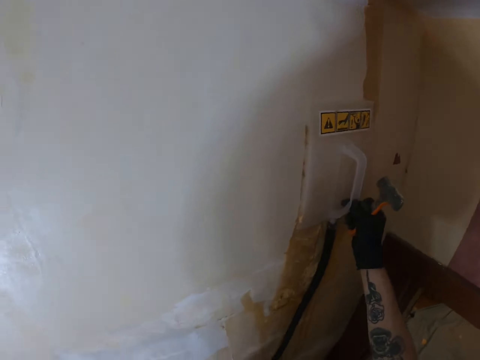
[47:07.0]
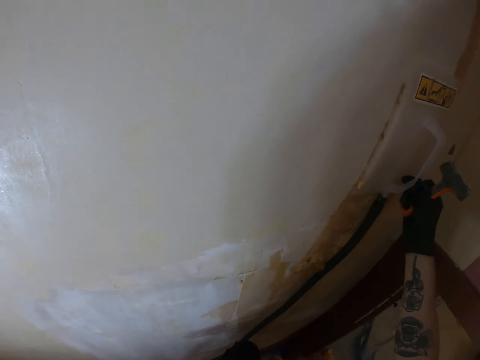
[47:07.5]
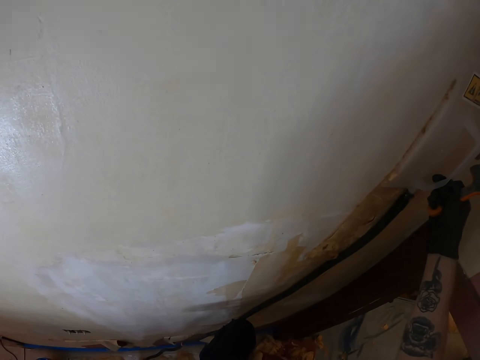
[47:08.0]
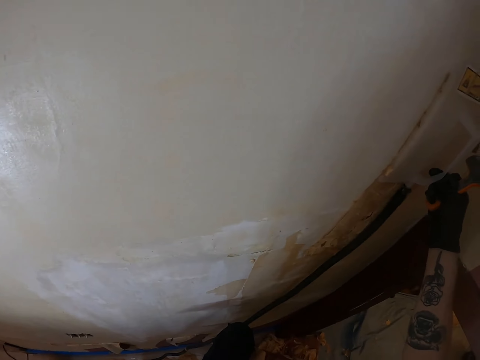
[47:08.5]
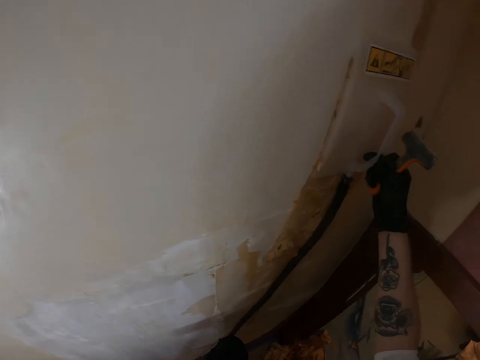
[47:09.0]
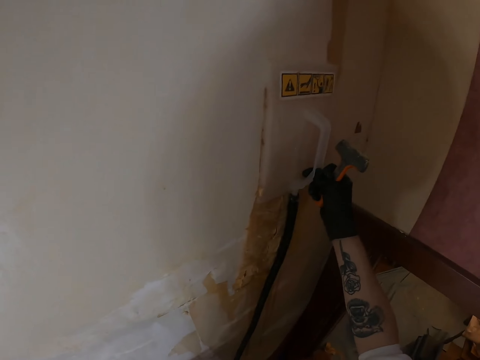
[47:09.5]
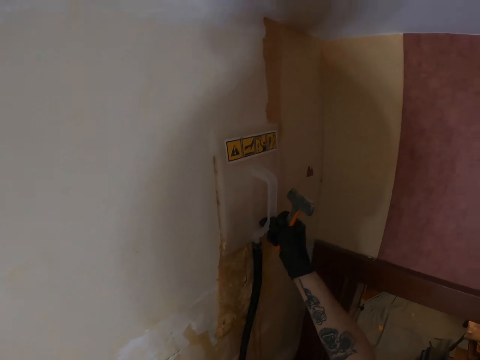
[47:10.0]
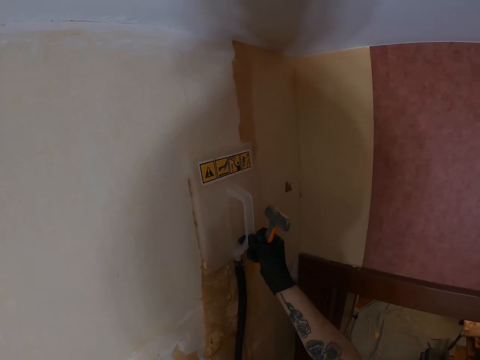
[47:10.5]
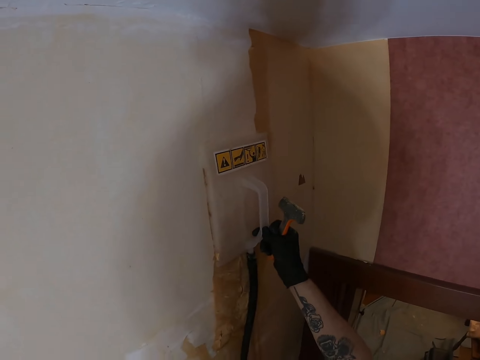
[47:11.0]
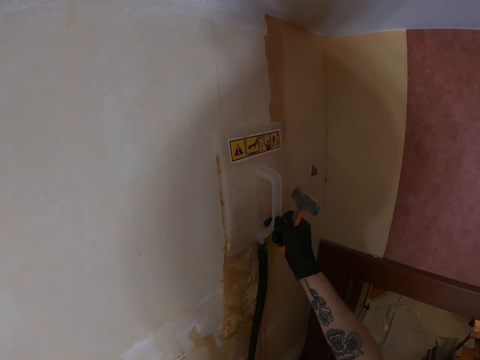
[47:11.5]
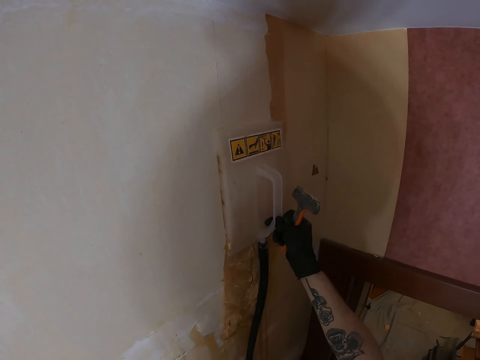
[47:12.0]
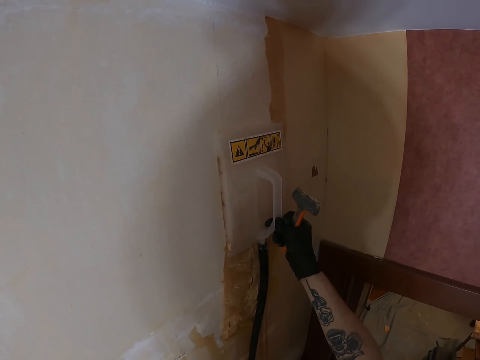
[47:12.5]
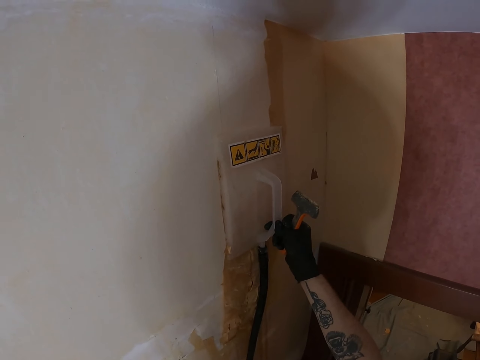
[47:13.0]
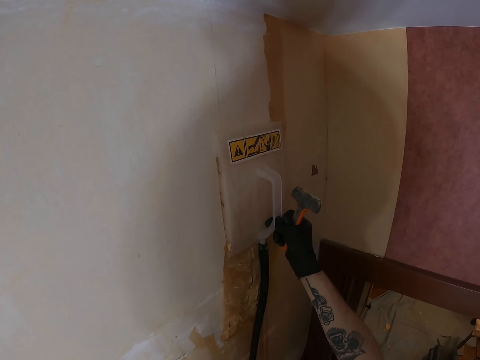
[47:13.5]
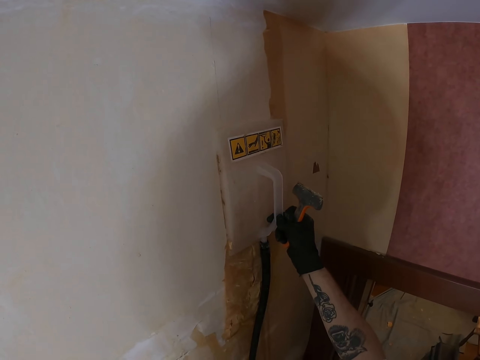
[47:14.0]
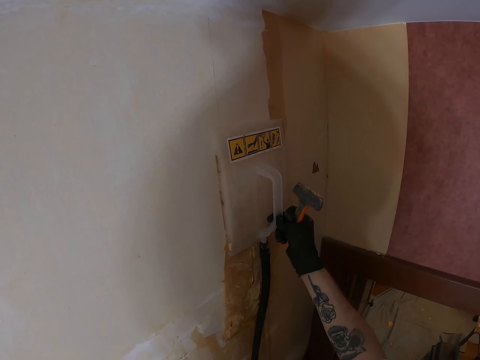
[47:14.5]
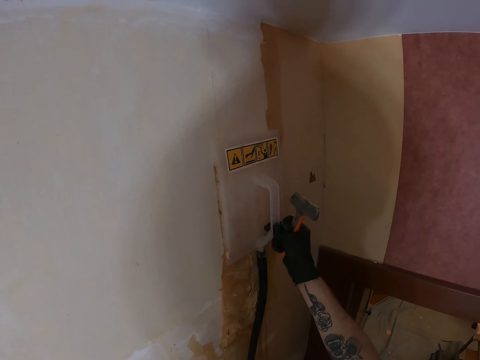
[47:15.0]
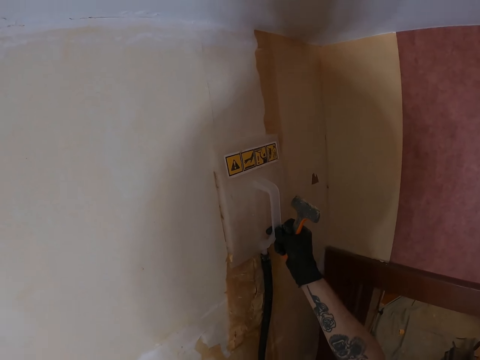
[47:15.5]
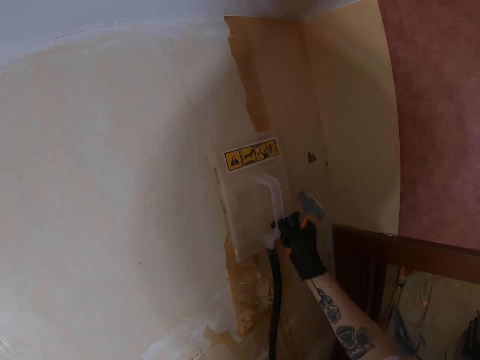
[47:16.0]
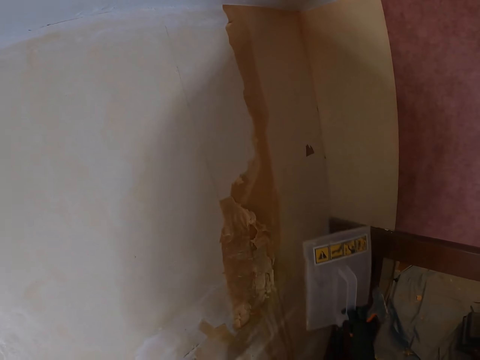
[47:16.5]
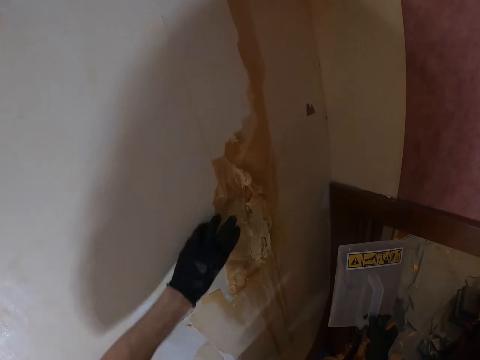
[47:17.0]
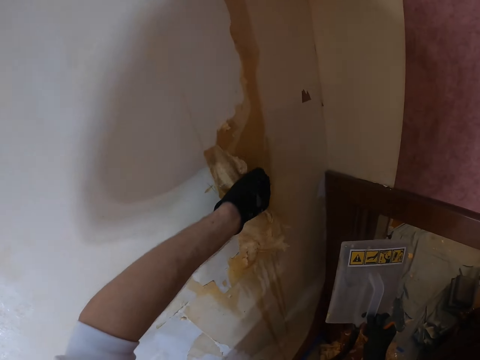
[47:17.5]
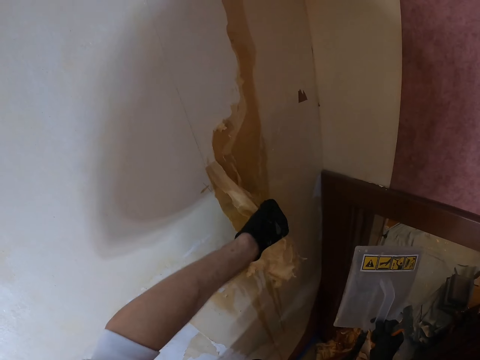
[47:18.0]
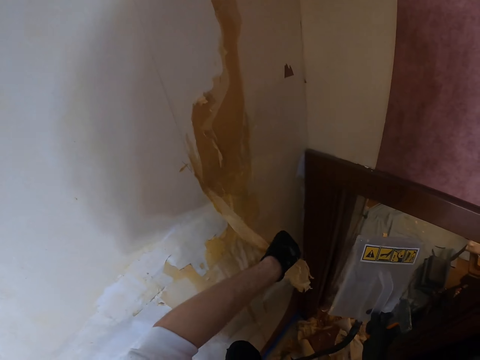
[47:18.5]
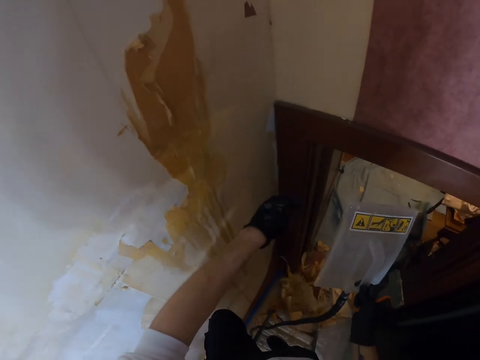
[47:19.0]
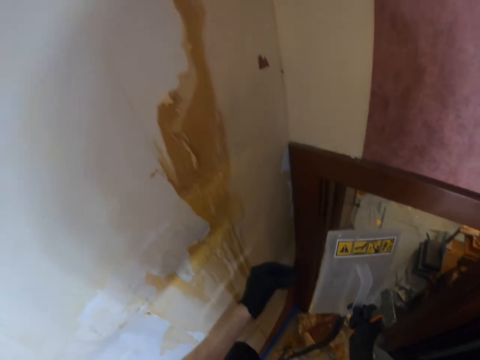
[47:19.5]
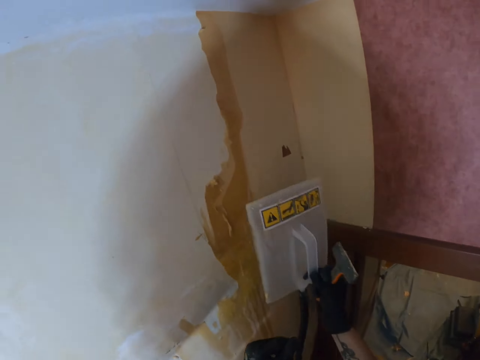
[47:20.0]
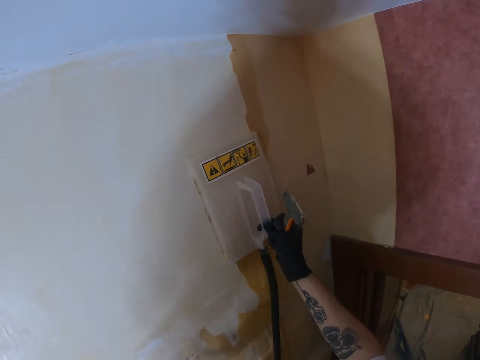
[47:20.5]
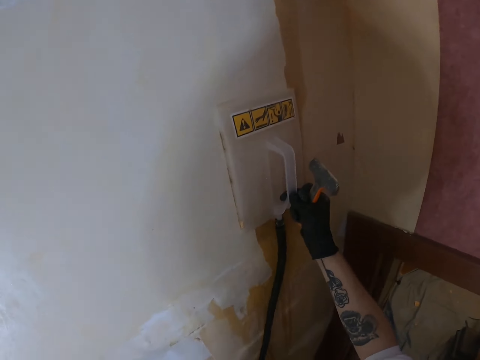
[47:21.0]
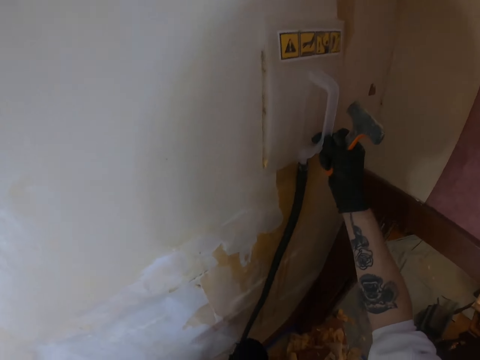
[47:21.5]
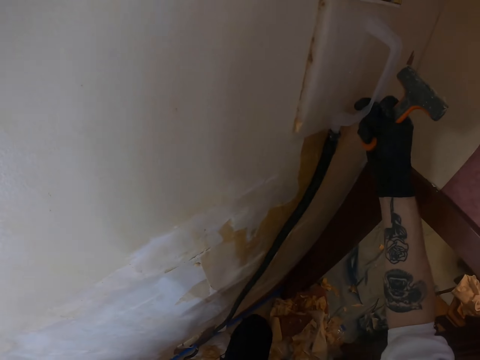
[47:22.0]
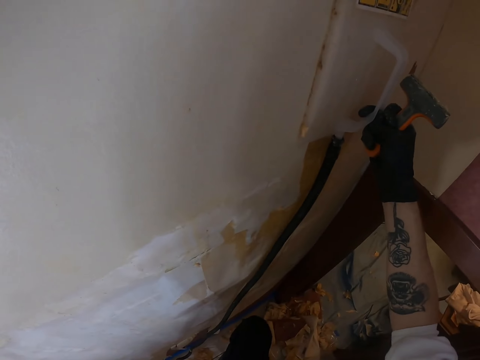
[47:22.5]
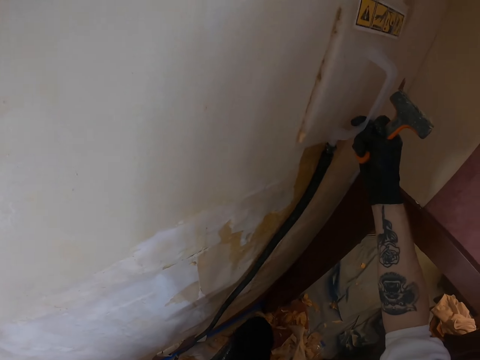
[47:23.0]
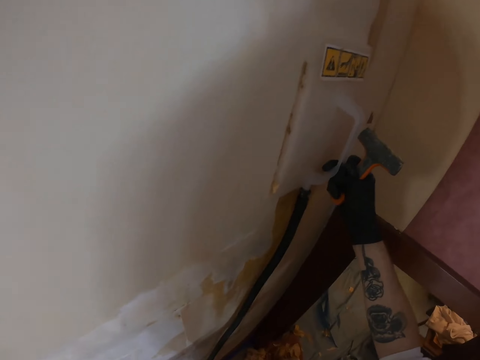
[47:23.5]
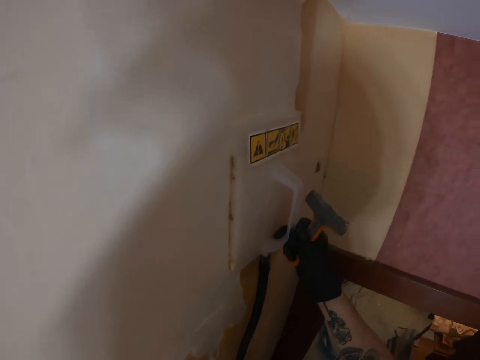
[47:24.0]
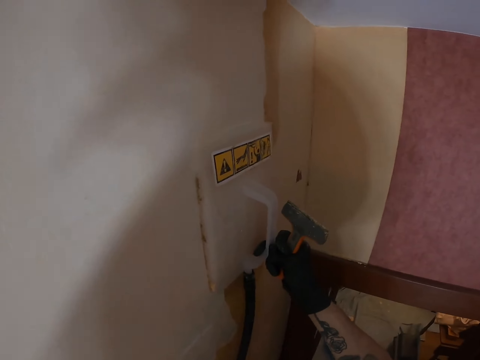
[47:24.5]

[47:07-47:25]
The camera wearer holds the steamer with his right hand. He looks around. He holds the steamer with his right hand. He softens the glue with the wallpaper steamer. He removes the steamer from the wall. He removes the wallpaper from the wall with his left hand. He drops the wallpaper on the floor. He places the steamer on the wall. He softens the glue with the wallpaper steamer. He holds the steamer on the wall with his right hand.

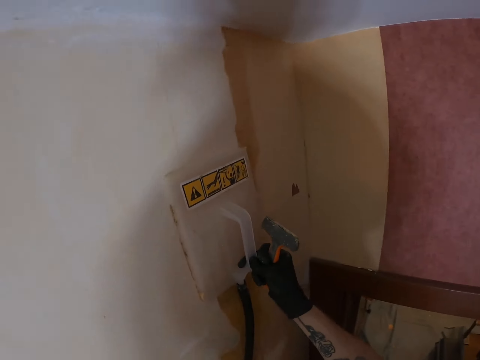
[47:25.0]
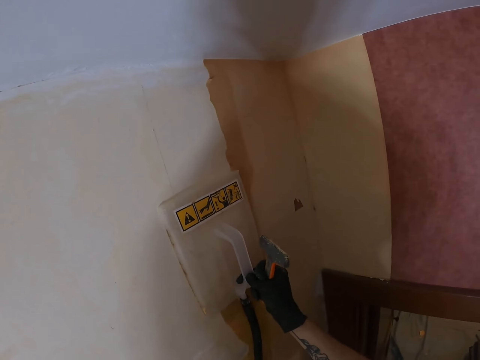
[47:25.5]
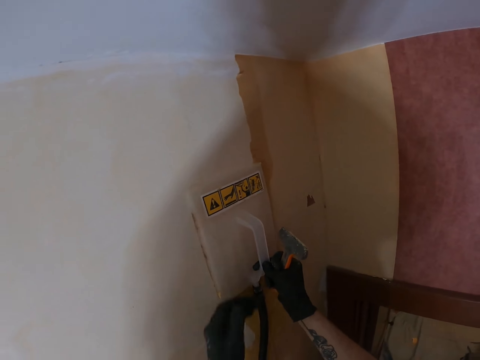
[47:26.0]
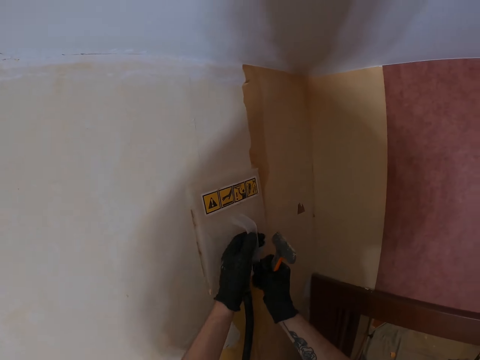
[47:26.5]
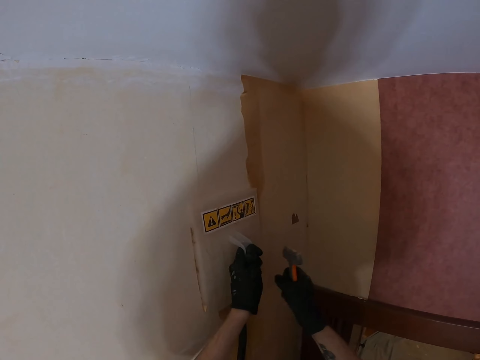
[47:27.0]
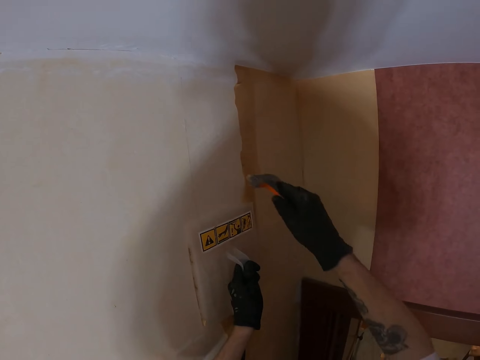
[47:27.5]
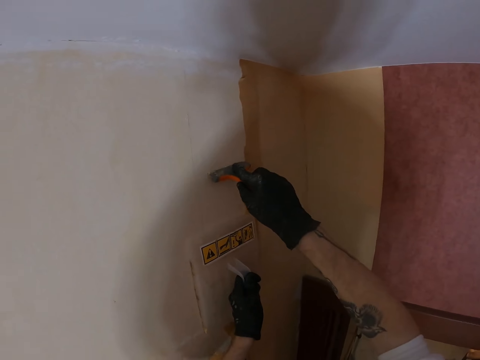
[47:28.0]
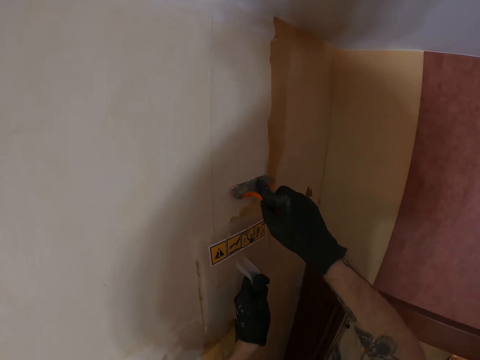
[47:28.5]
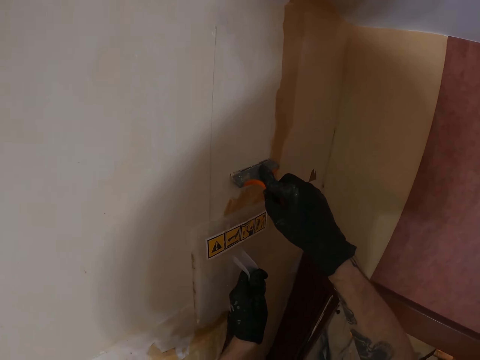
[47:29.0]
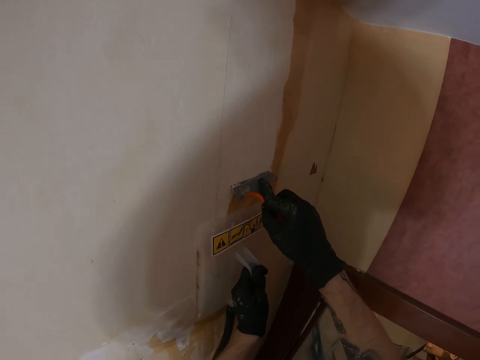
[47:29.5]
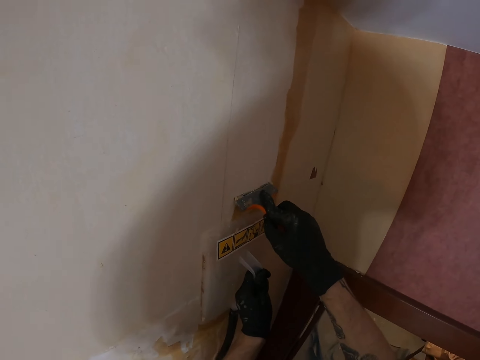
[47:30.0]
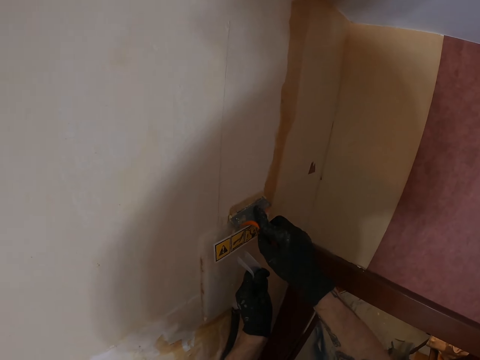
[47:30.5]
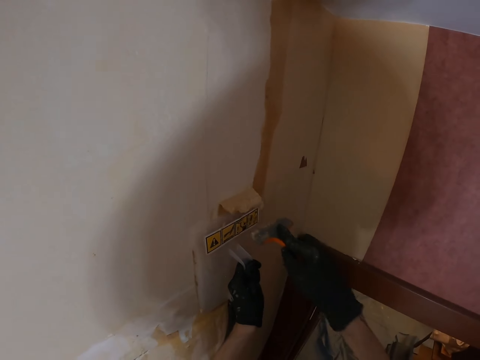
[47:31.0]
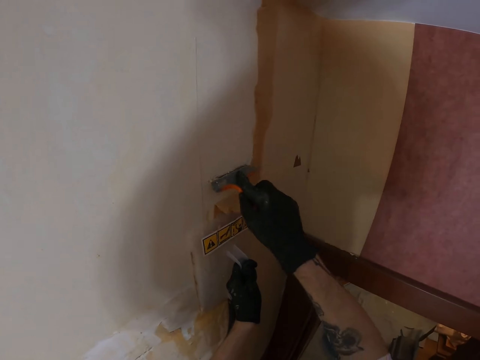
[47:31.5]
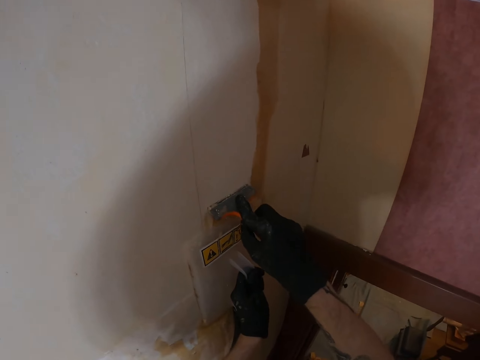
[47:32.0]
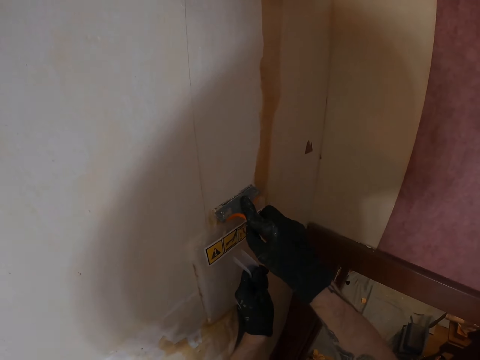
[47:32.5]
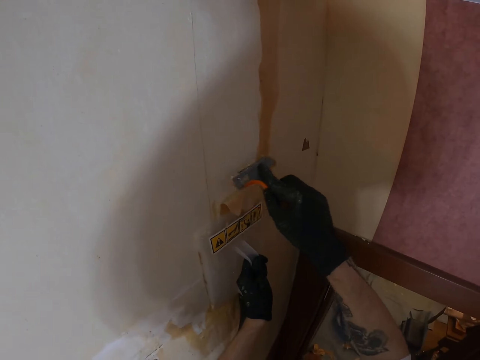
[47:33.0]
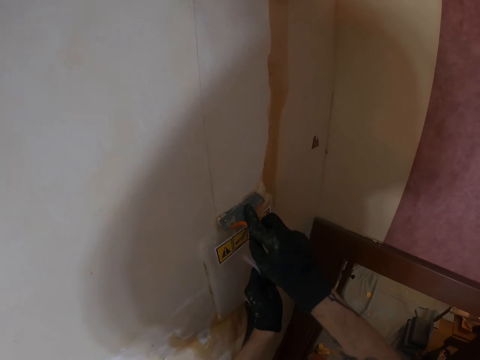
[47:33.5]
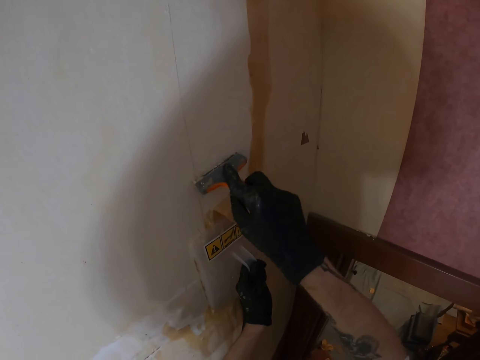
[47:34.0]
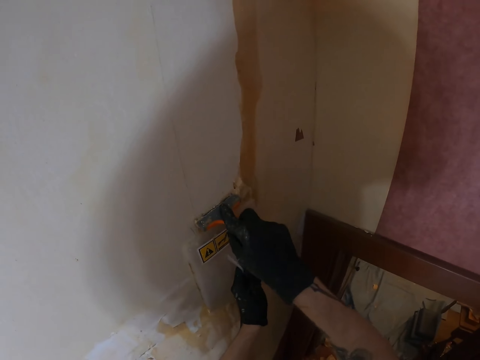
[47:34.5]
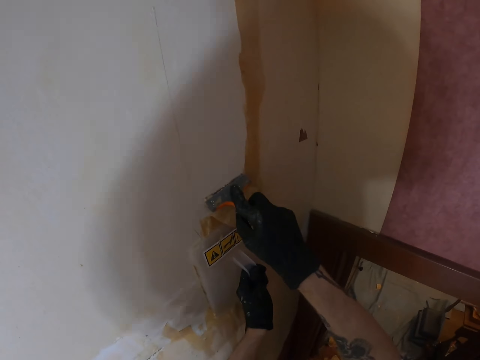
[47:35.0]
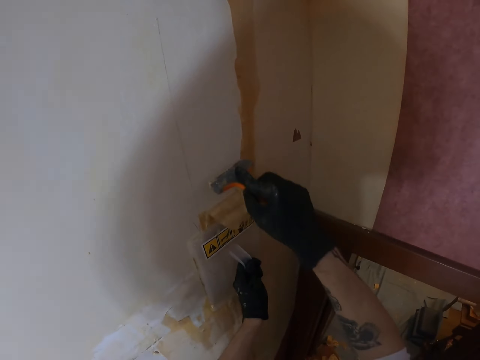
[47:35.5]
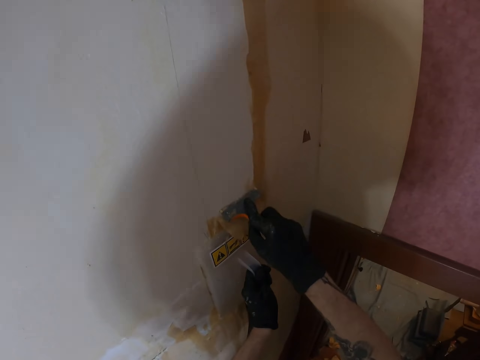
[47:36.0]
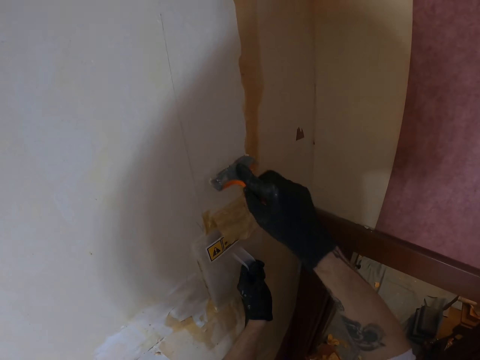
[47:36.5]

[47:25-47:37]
The camera wearer holds the steamer with his left hand. He removes the wallpaper with a putty knife.
